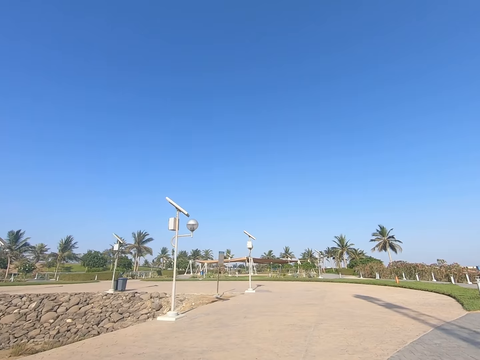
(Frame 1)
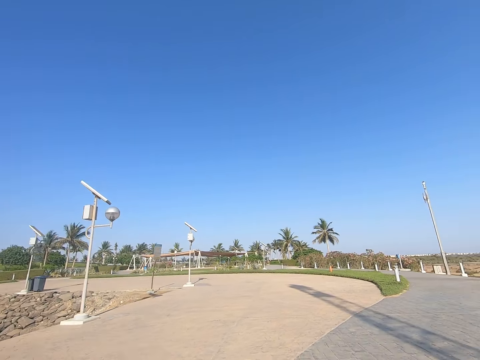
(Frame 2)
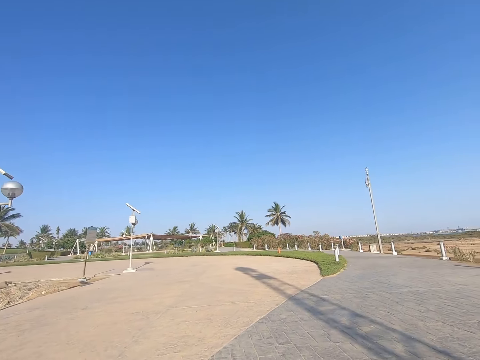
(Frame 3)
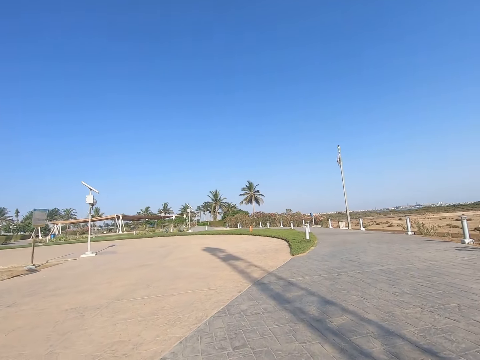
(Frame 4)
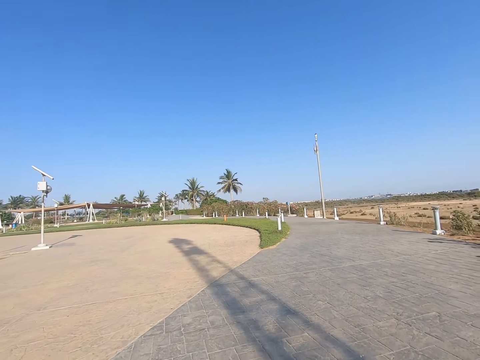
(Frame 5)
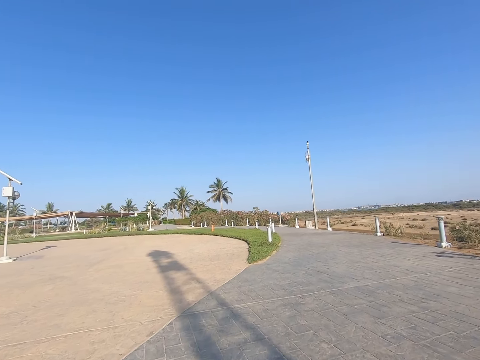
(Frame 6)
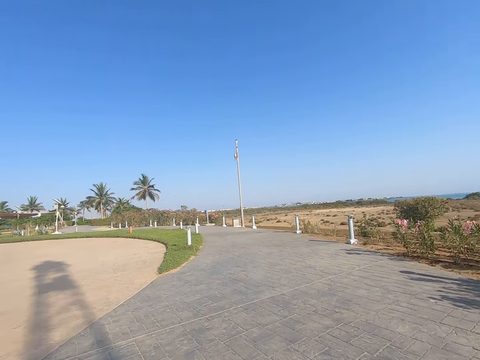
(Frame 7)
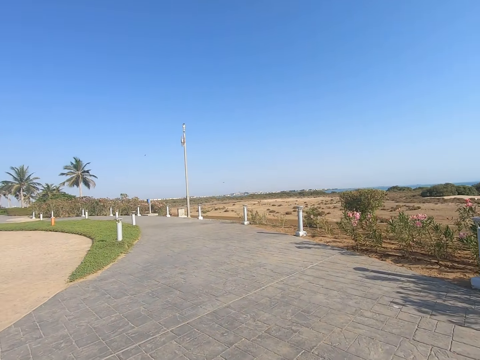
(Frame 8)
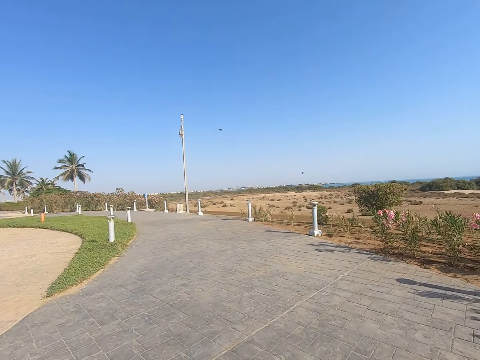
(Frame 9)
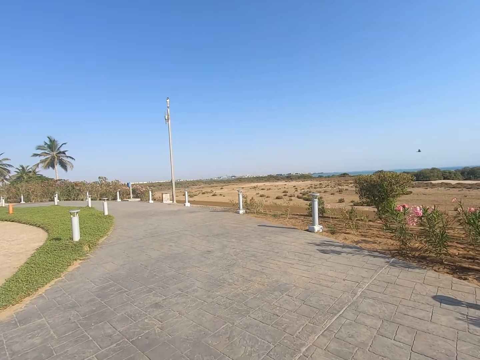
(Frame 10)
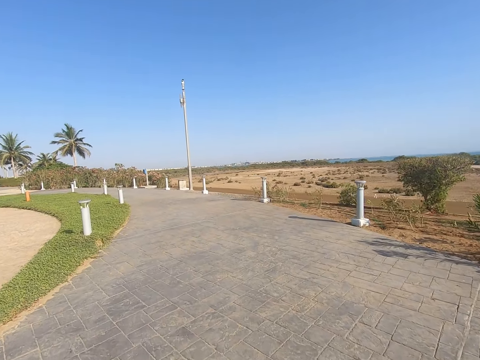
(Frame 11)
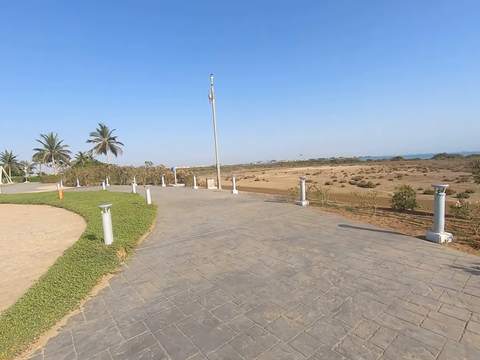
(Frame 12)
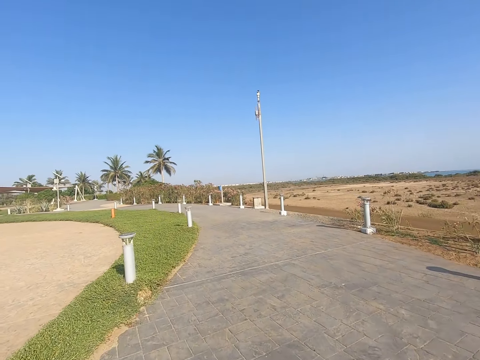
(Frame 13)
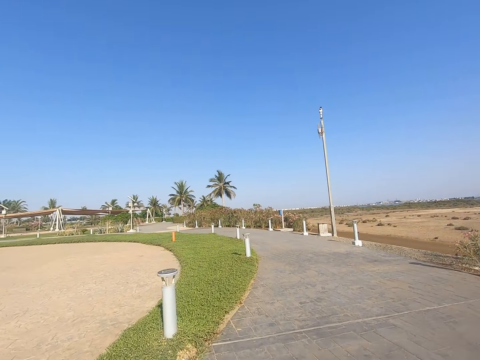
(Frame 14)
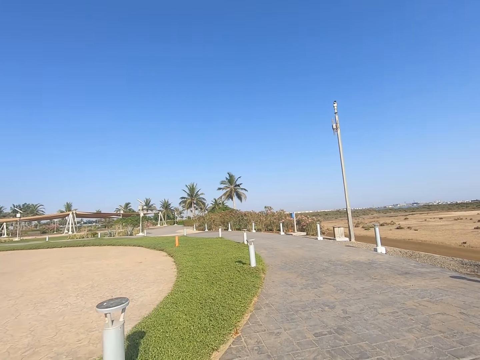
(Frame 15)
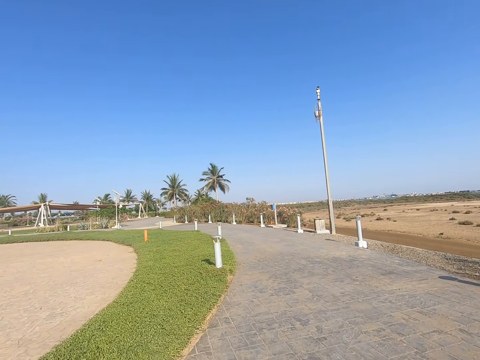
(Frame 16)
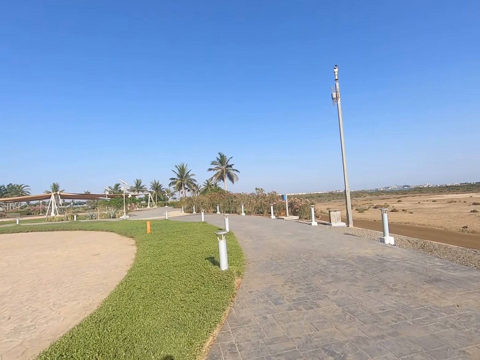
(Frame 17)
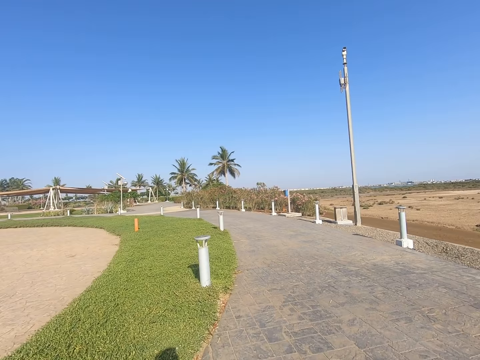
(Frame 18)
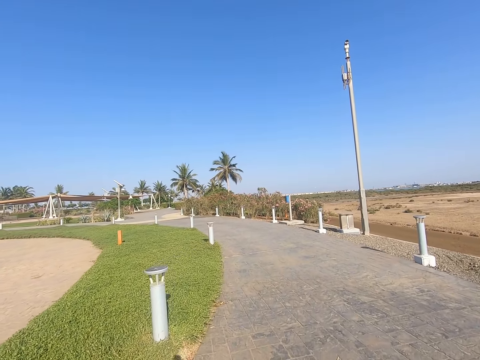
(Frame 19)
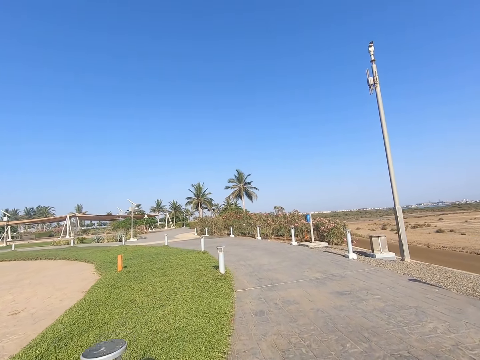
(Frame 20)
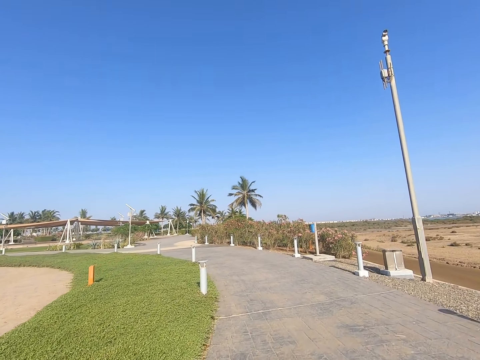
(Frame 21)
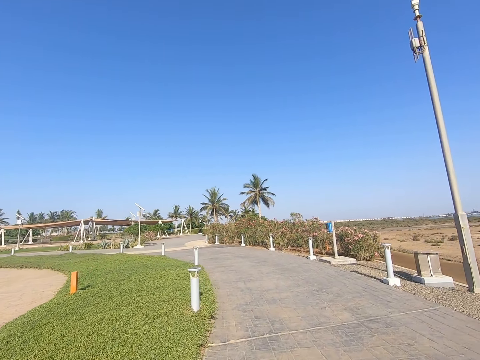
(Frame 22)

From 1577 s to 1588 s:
The camera wearer rides on a road.

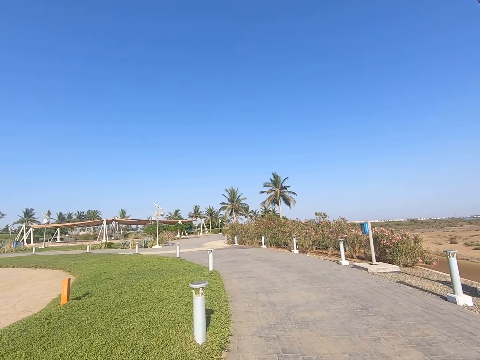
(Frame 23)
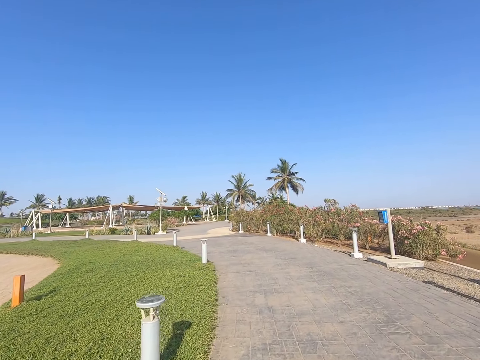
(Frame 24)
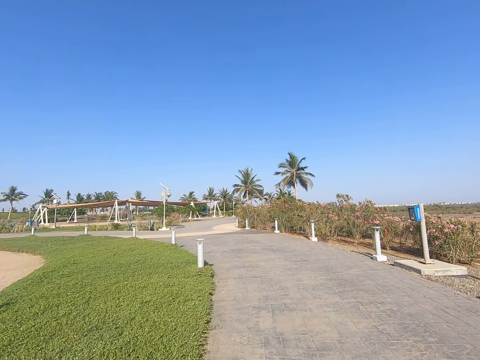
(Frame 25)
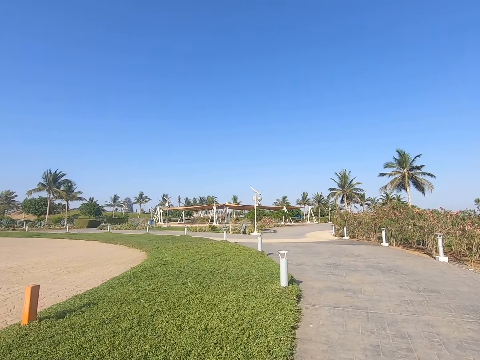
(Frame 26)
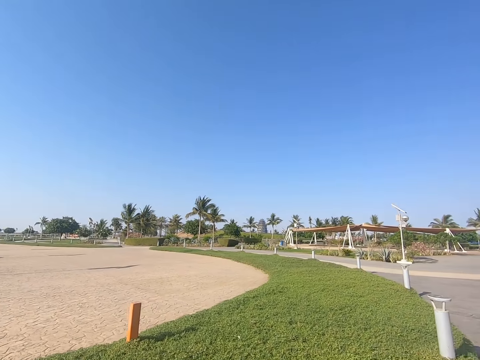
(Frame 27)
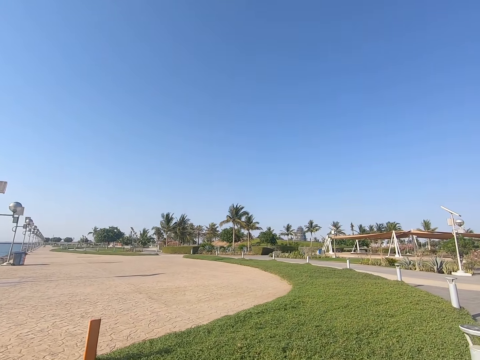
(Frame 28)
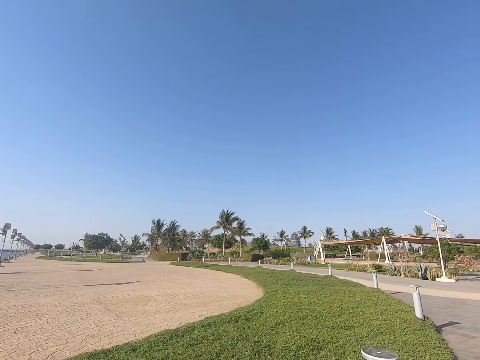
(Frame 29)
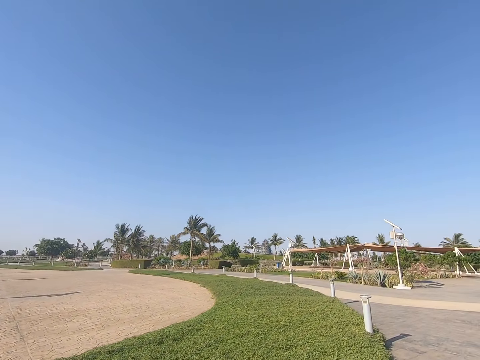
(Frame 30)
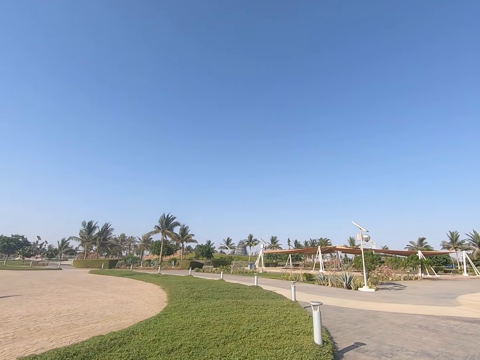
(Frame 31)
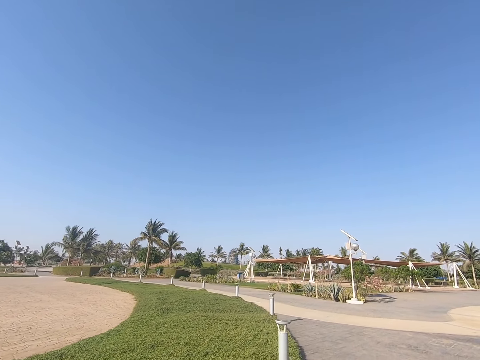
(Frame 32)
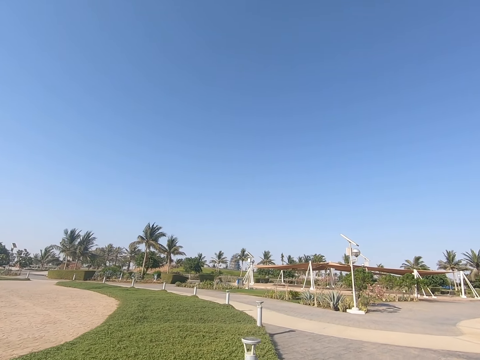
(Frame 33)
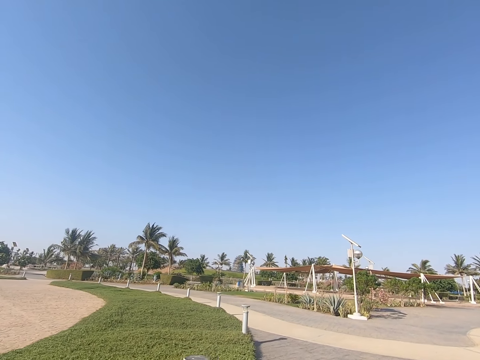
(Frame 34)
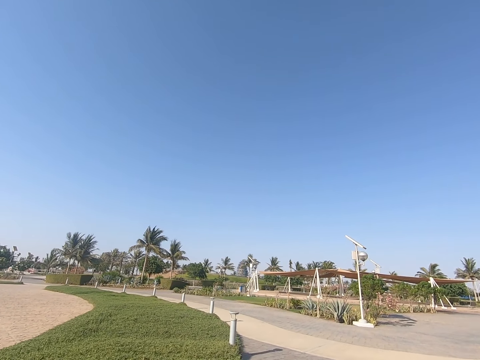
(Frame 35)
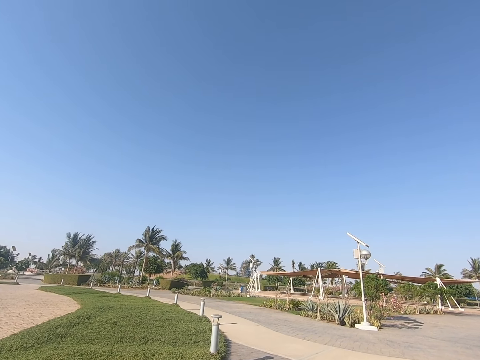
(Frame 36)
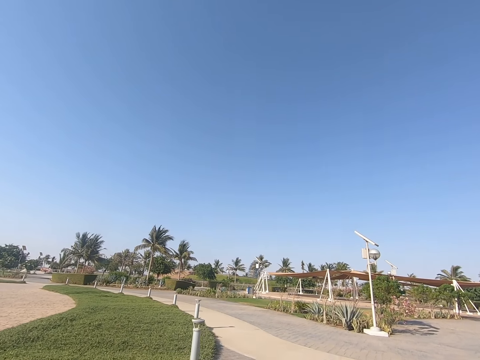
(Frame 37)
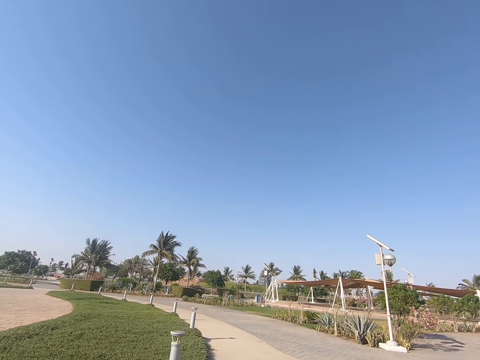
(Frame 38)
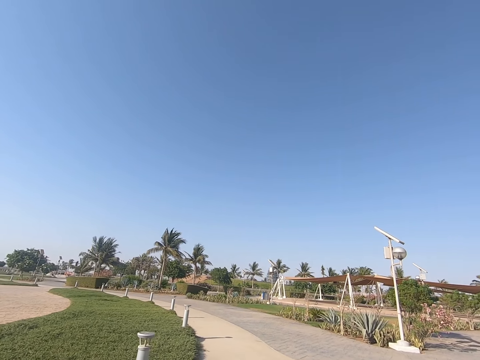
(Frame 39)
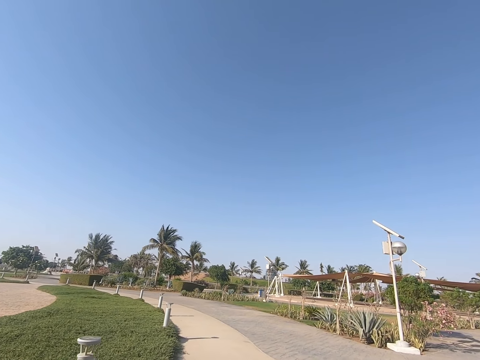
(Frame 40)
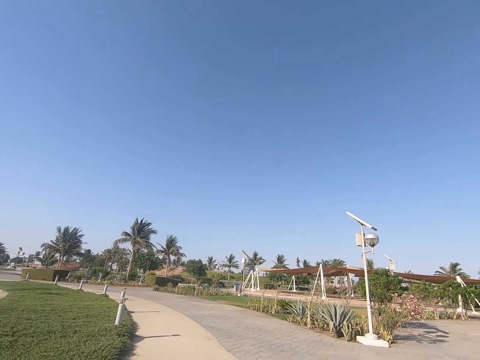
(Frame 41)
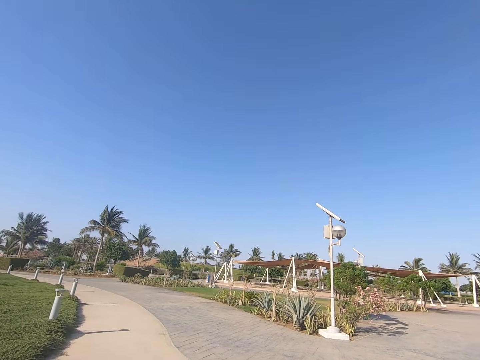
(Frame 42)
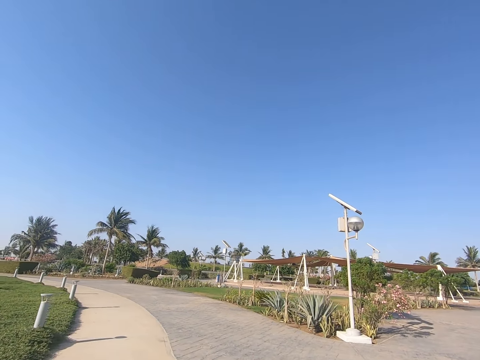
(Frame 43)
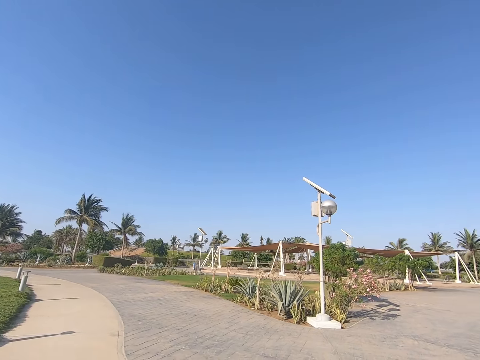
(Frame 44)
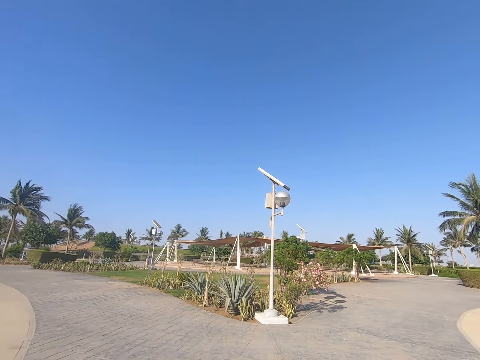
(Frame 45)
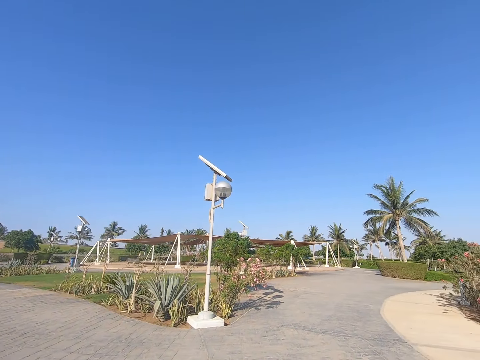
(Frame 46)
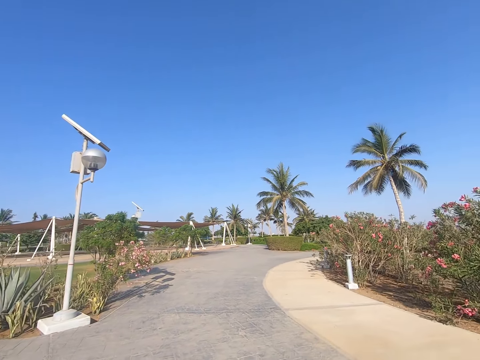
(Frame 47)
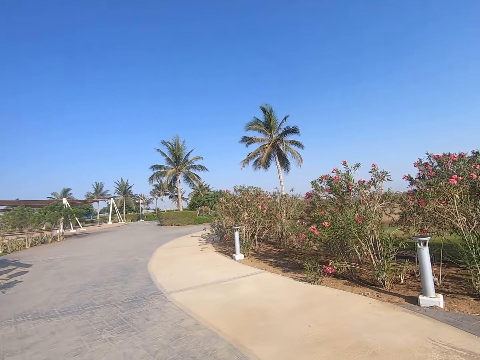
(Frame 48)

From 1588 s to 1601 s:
The camera wearer looks around. They ride on a road.
